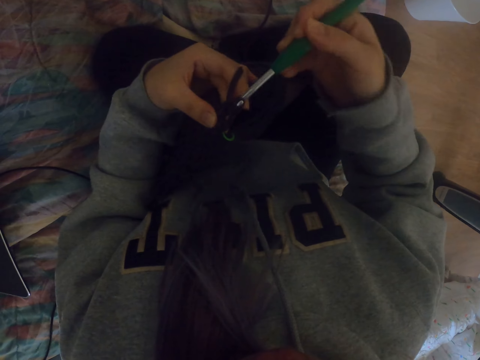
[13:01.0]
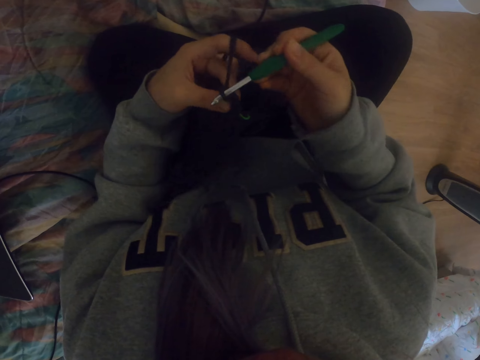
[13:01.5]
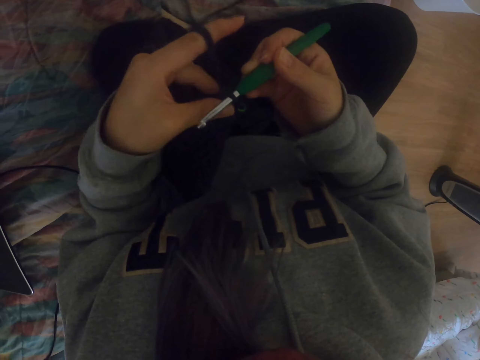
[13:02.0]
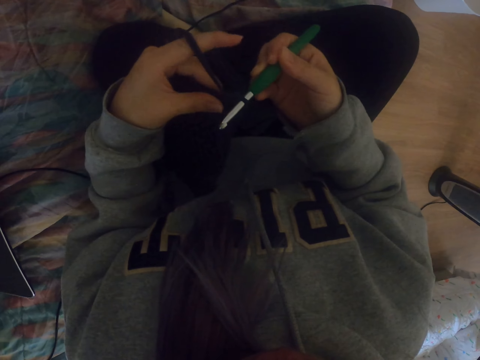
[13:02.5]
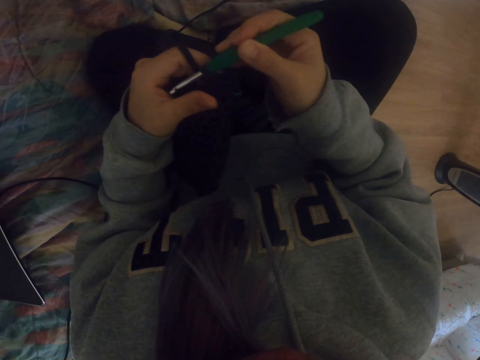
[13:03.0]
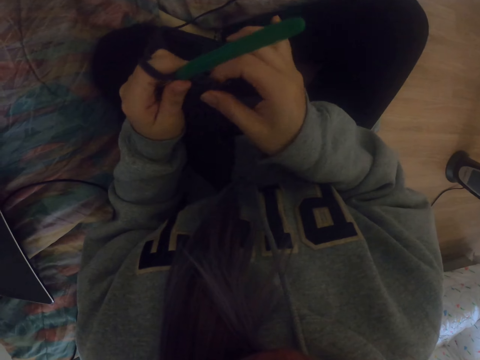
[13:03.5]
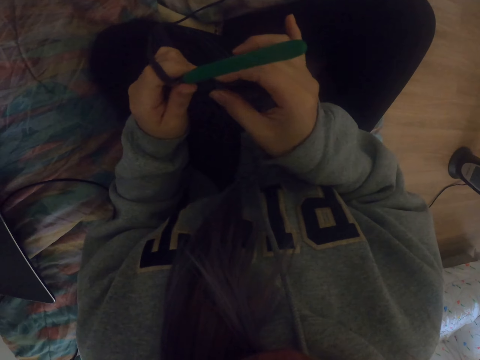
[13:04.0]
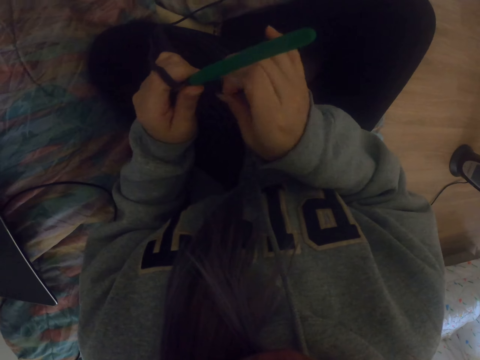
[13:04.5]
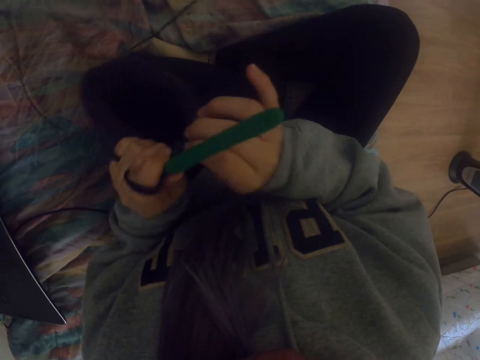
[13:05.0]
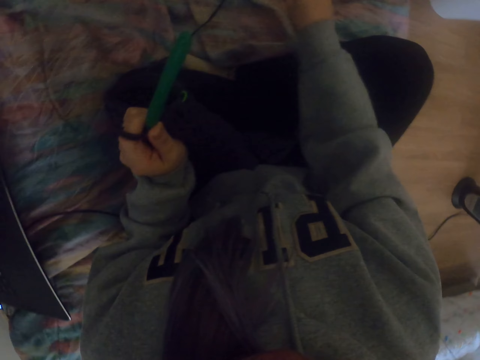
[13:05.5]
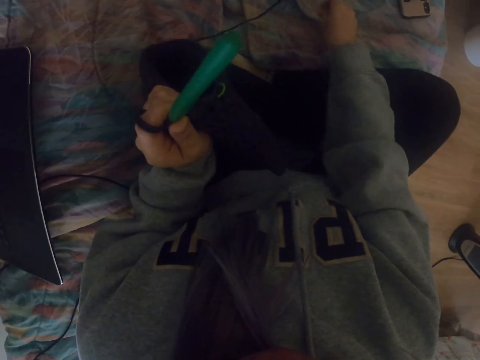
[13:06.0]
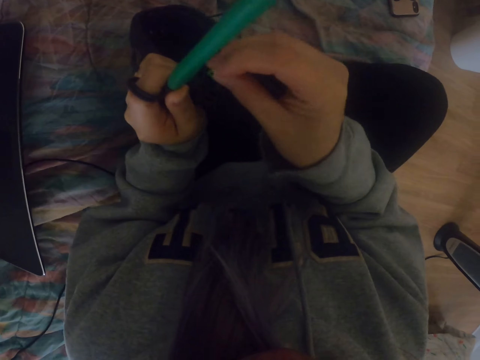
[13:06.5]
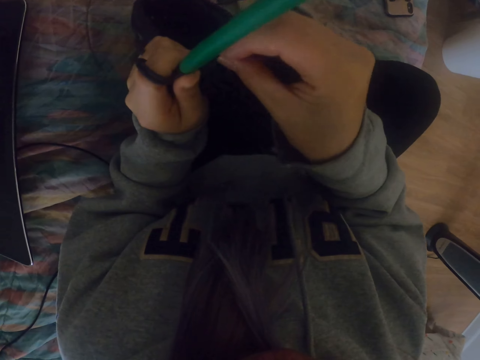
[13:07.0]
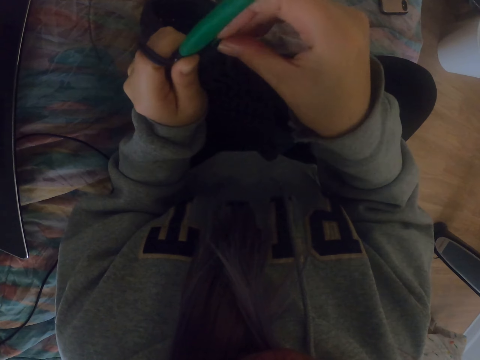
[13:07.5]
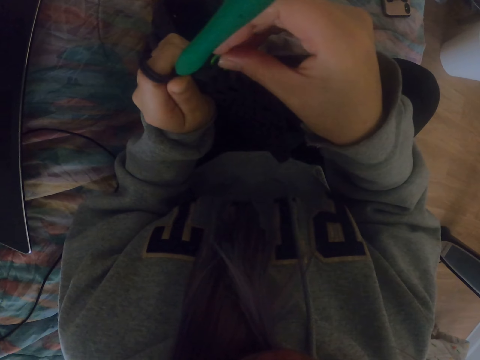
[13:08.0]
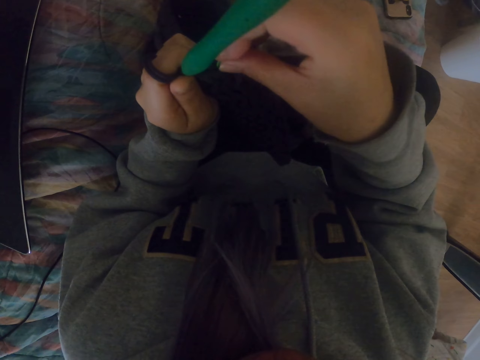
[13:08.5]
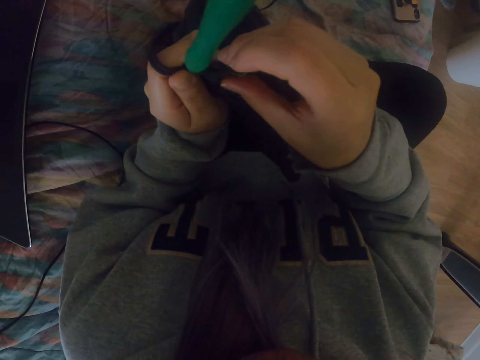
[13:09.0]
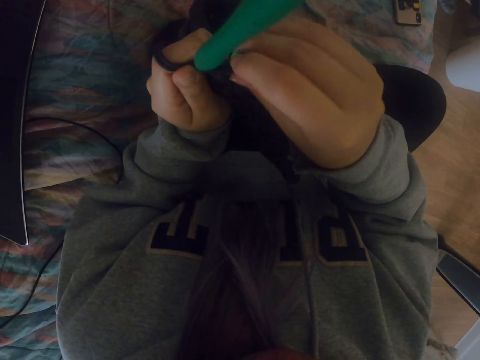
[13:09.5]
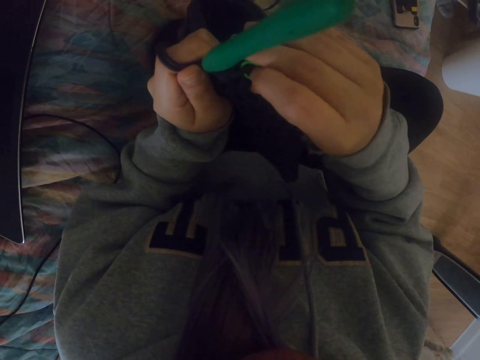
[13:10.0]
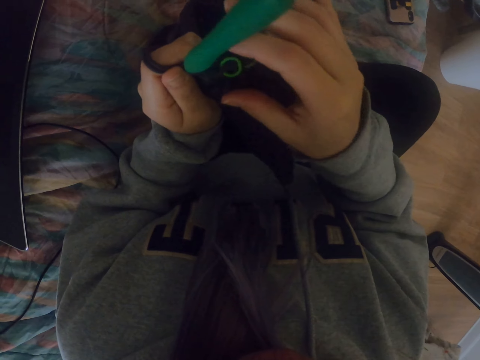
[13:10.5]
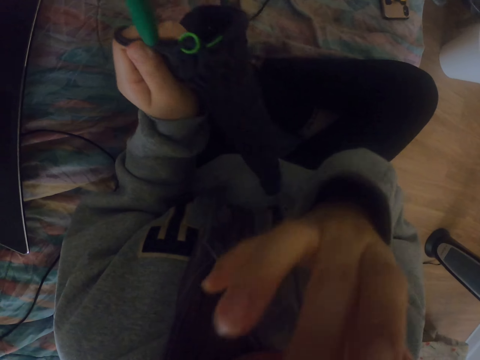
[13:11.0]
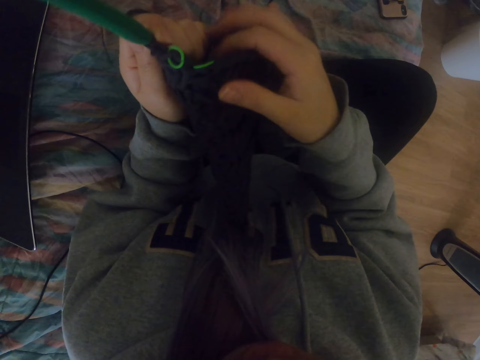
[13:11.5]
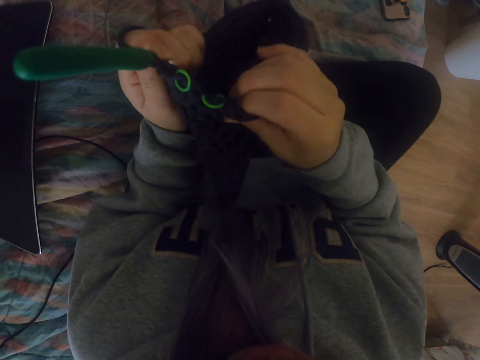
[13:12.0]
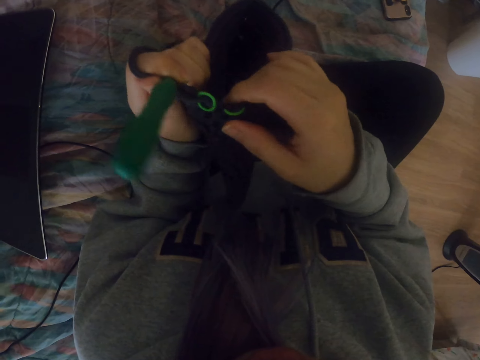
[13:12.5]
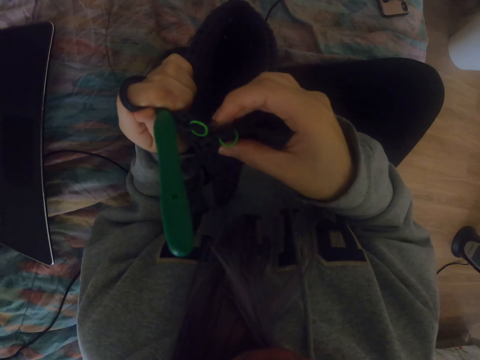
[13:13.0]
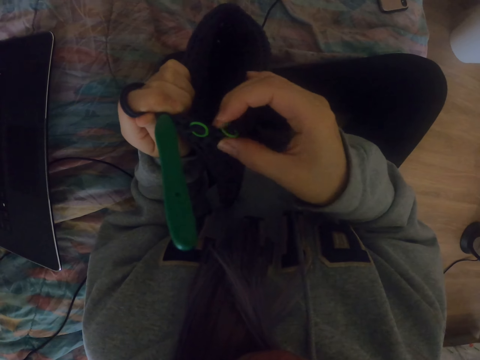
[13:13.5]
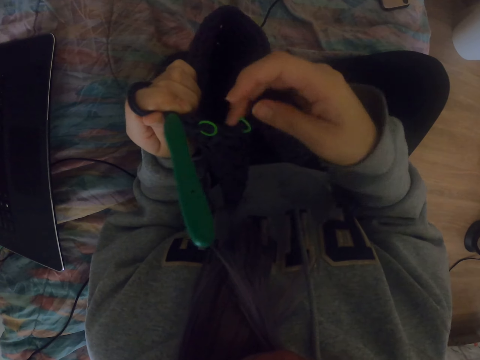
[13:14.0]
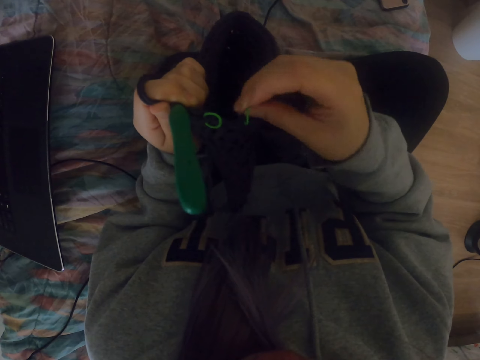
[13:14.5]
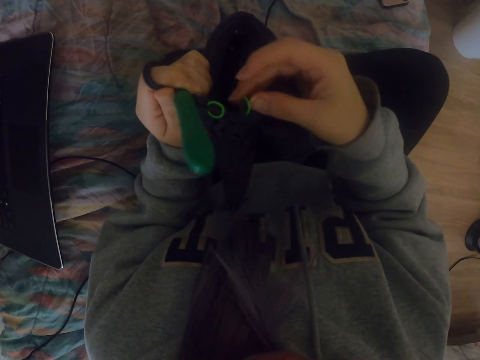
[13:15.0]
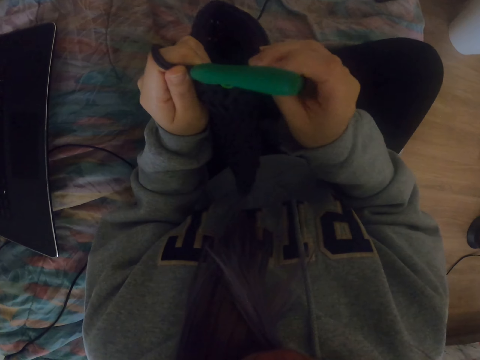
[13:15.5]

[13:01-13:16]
The camera wearer adjusts the fabric case. She looks at the crochet. She takes a rubber band and puts the rubber band on the fabric case. She touches her mouth. She touches the fabric case edges.

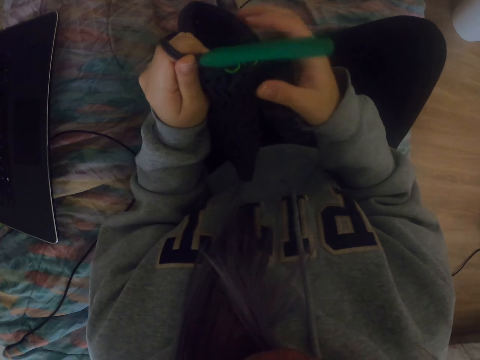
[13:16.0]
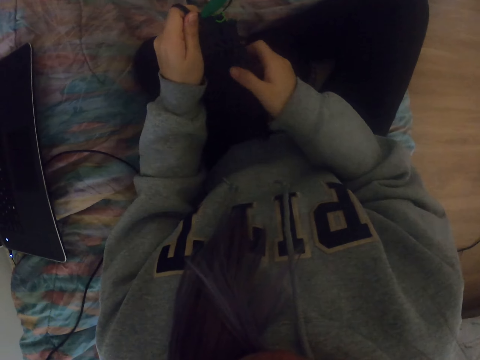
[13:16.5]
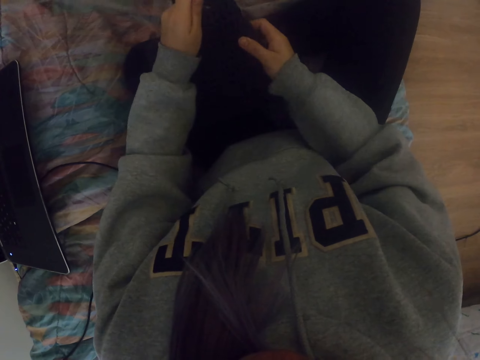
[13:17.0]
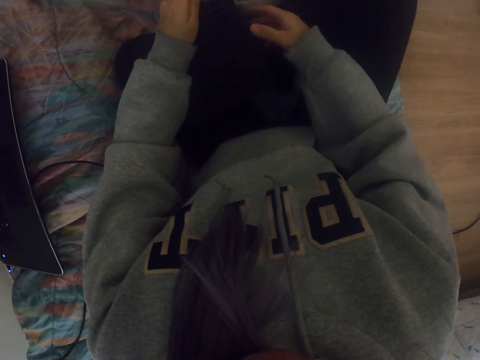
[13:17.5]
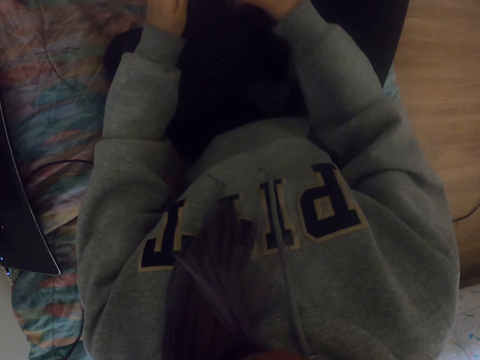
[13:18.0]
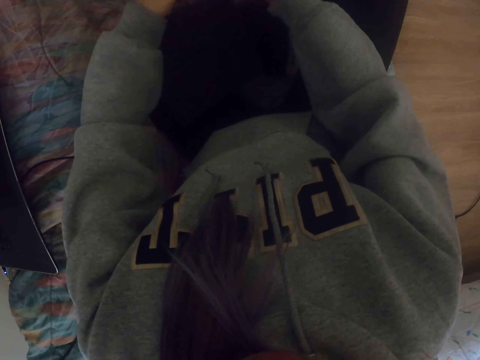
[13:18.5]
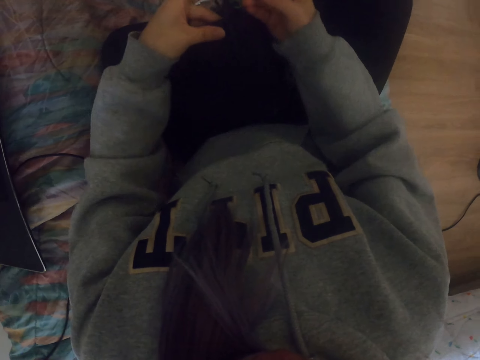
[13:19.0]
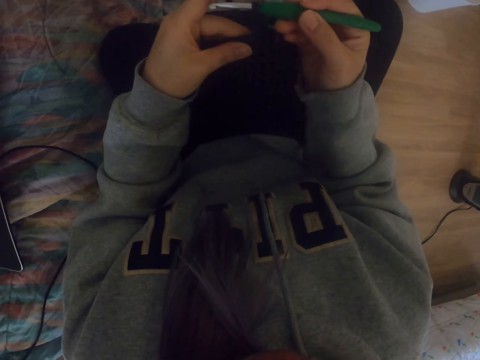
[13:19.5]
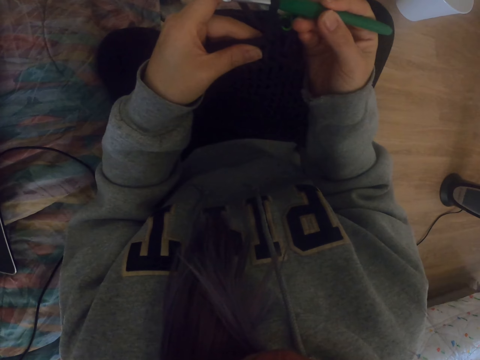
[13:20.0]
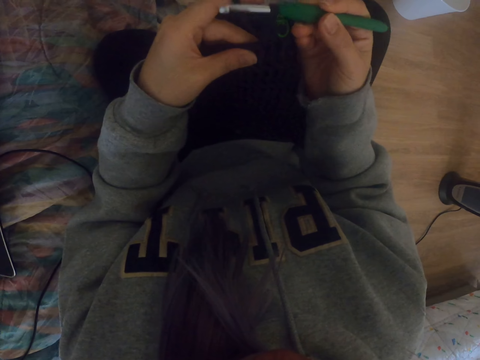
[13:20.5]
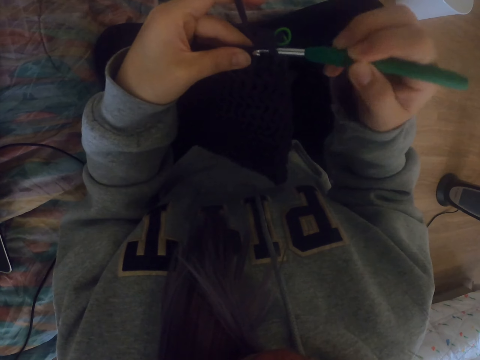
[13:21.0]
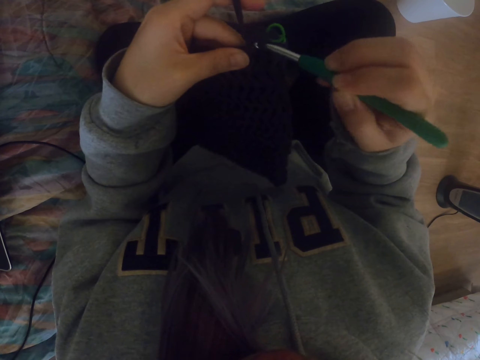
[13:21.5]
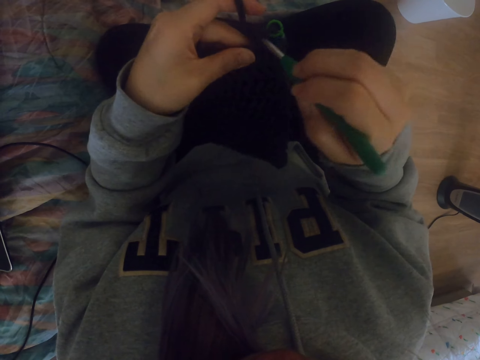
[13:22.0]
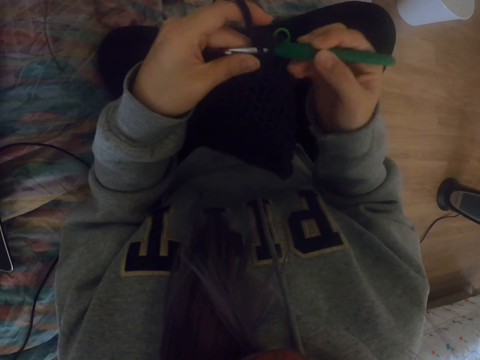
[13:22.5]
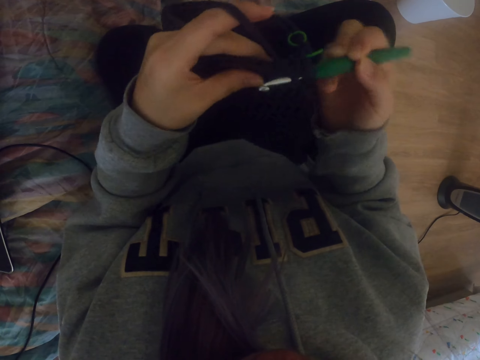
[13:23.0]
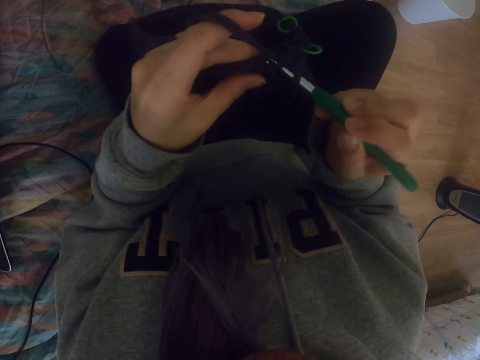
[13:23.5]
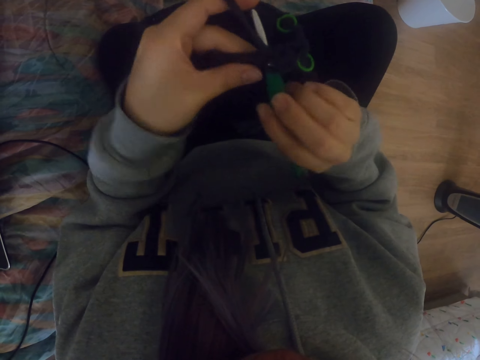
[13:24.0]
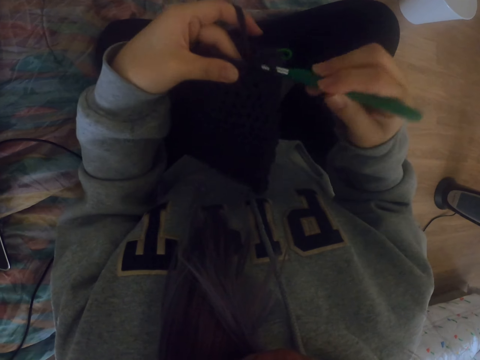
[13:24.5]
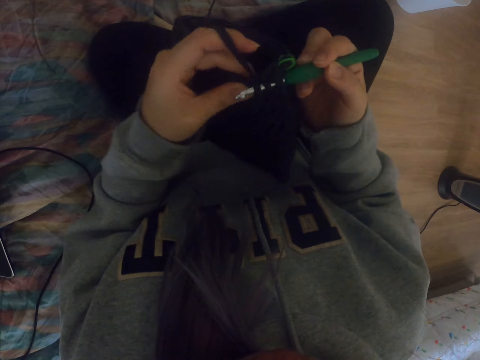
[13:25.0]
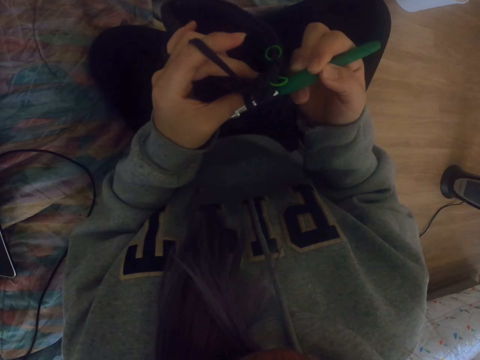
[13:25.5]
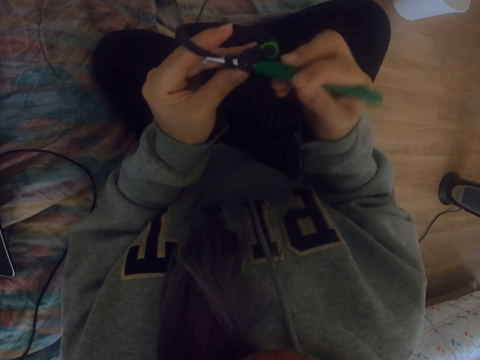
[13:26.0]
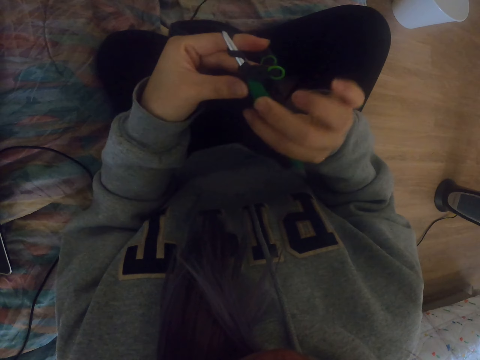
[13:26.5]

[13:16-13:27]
The camera wearer lowers the fabric case. They lift the fabric case. They knit a crochet with the crochet hook.
